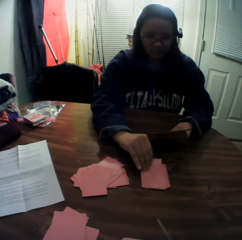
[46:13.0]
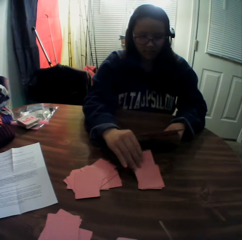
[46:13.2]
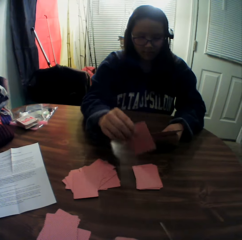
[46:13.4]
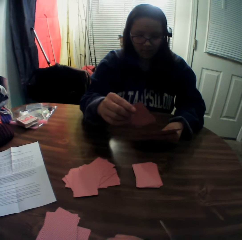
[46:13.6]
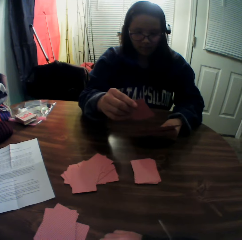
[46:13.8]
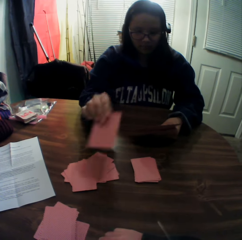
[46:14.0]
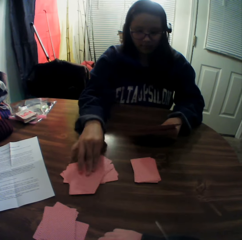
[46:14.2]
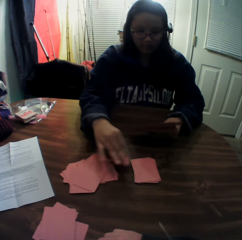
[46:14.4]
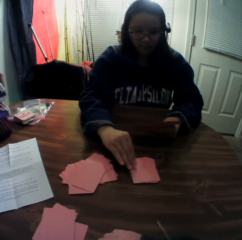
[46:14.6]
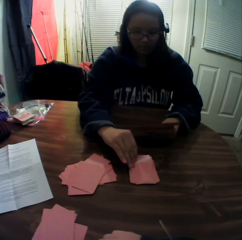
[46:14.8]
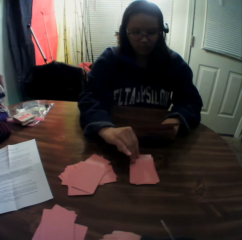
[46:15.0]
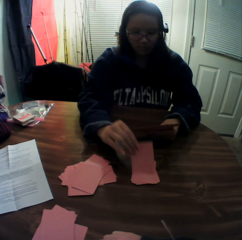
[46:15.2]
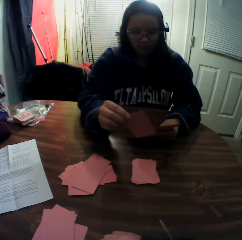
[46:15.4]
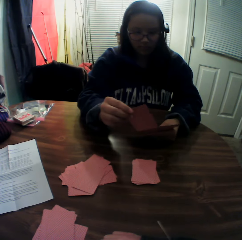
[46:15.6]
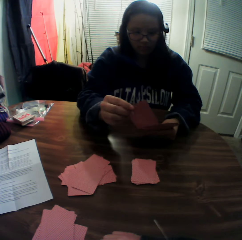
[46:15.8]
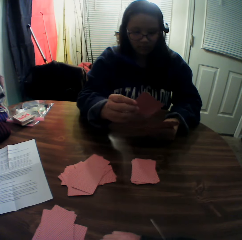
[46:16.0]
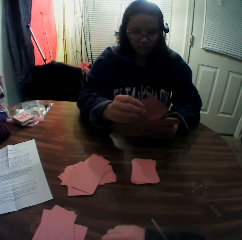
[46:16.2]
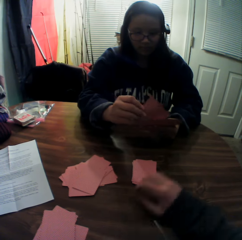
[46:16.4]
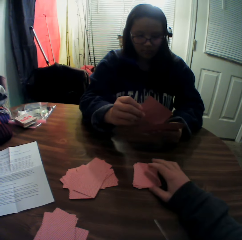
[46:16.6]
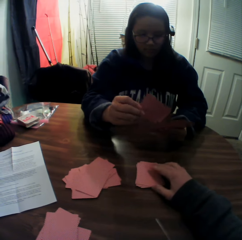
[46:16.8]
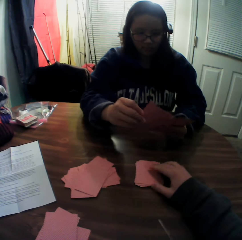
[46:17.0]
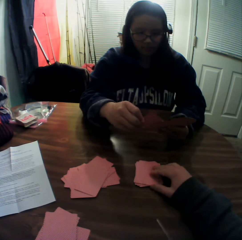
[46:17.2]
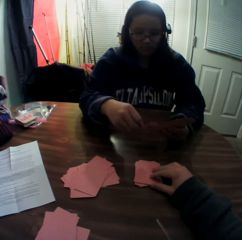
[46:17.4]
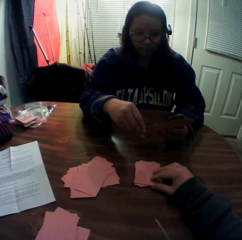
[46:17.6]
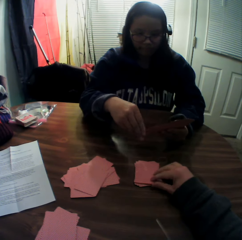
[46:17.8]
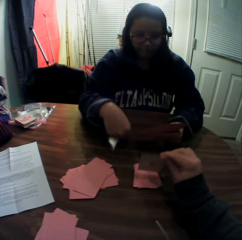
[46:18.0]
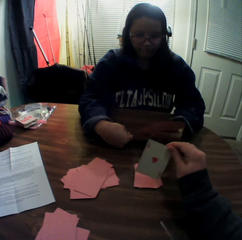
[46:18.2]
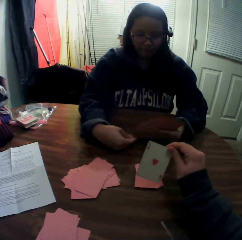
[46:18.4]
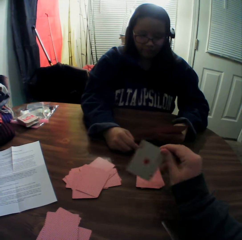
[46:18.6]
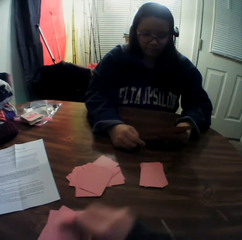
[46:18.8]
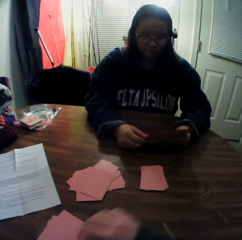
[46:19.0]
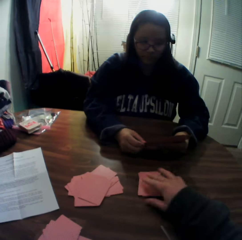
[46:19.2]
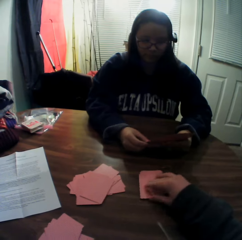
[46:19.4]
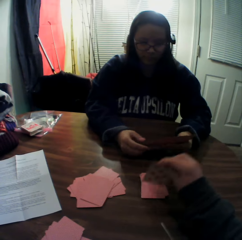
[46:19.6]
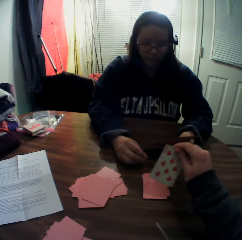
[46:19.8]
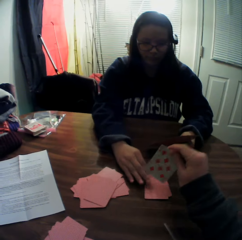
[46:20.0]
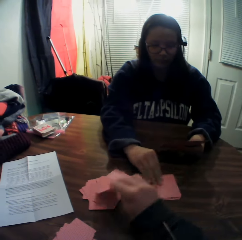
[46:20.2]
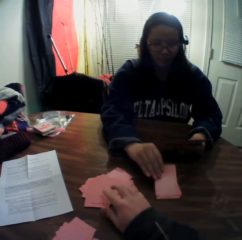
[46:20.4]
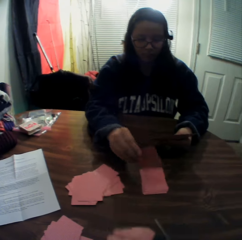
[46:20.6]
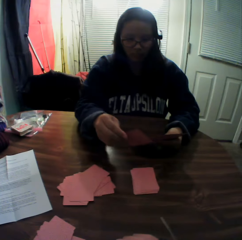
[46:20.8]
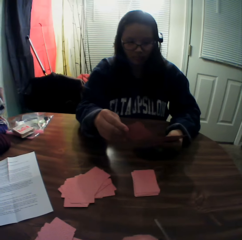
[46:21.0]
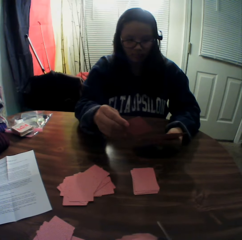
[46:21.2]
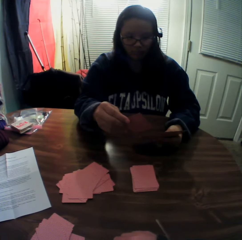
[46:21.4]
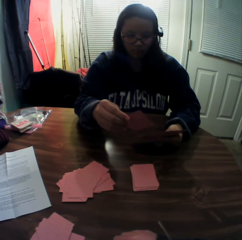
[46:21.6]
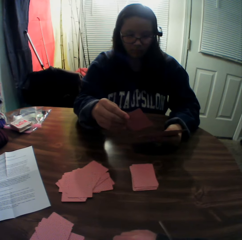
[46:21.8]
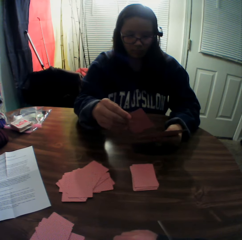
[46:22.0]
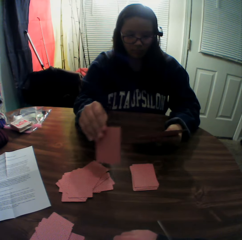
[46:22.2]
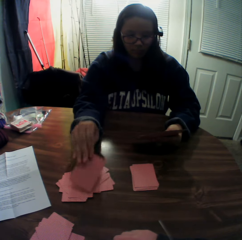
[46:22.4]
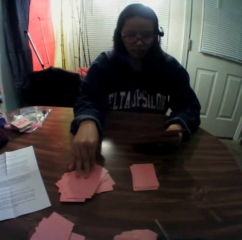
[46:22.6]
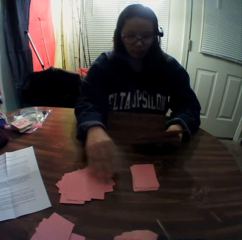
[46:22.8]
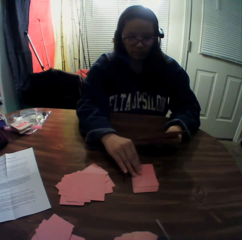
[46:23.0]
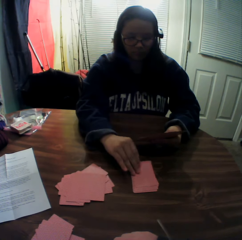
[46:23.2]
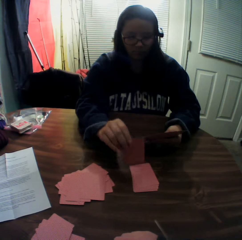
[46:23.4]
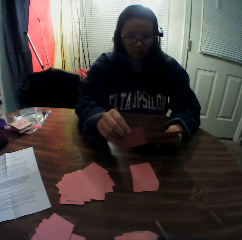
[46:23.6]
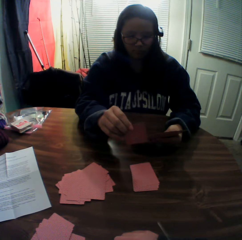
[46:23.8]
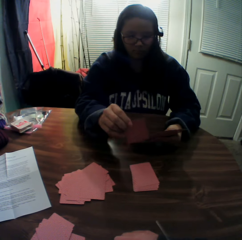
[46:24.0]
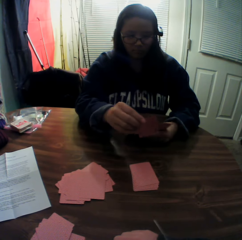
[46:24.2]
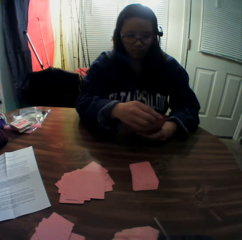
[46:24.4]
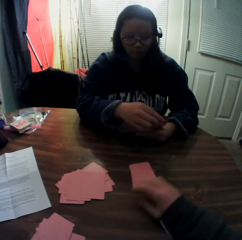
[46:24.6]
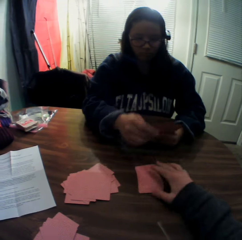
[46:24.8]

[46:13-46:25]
The camera wearer drops the card onto the table. A woman picks a card from the stack of cards on the table with her right hand. The woman looks at the card. The woman places the card onto the table. The woman picks a card from the stack of cards on the table with her right hand. The woman looks at the card. The woman passes the card to her left hand. The woman holds the card. The camera wearer picks a card from the stack of cards on the table with his right hand. He looks at the card. He drops the card onto the table. He picks a card from the stack of cards on the table with his right hand. He looks at the card. He drops the card onto the table. The woman picks a card from the stack of cards on the table with her right hand. The woman looks at the card. The woman places the card onto the table. The woman picks a card from the stack of cards on the table with her right hand. The woman looks at the card. The woman places the card onto the table. The woman holds the card.

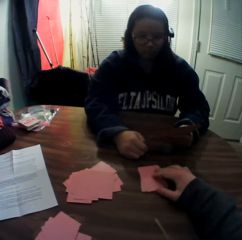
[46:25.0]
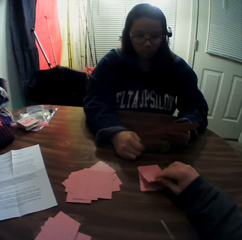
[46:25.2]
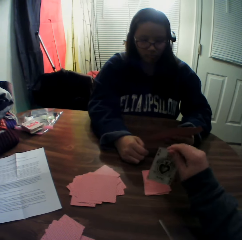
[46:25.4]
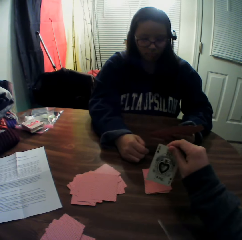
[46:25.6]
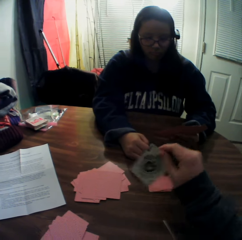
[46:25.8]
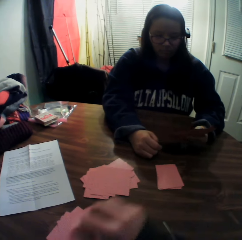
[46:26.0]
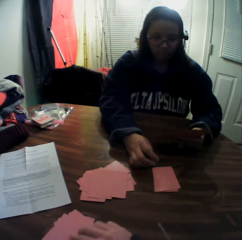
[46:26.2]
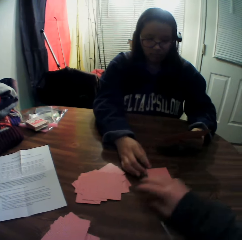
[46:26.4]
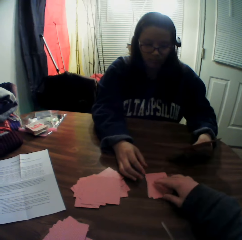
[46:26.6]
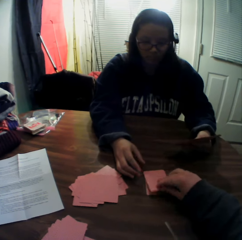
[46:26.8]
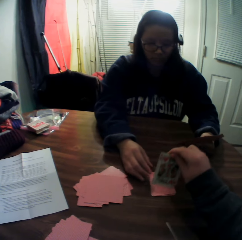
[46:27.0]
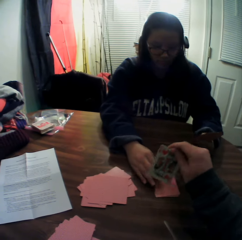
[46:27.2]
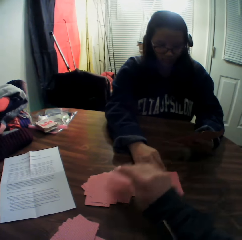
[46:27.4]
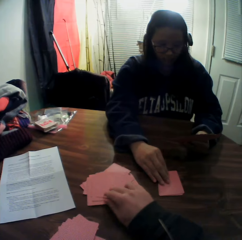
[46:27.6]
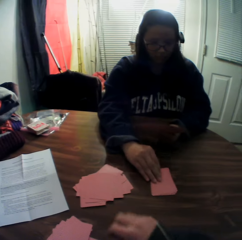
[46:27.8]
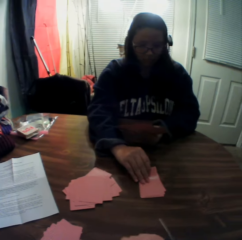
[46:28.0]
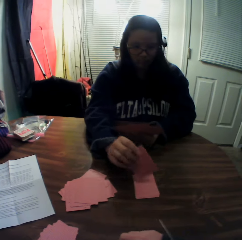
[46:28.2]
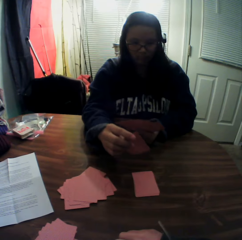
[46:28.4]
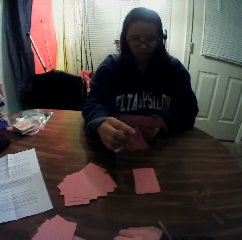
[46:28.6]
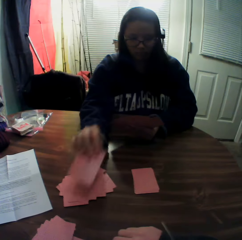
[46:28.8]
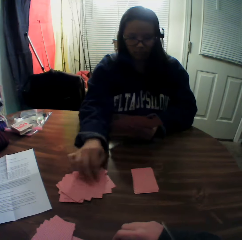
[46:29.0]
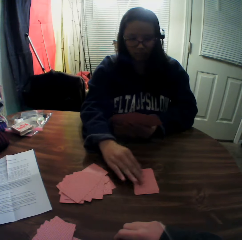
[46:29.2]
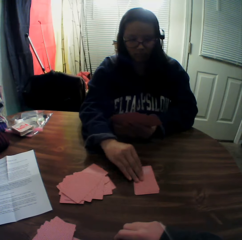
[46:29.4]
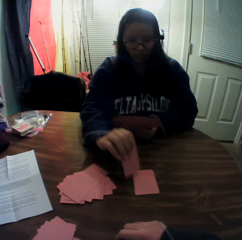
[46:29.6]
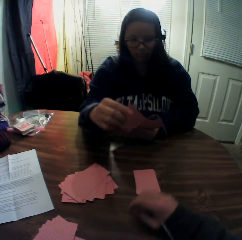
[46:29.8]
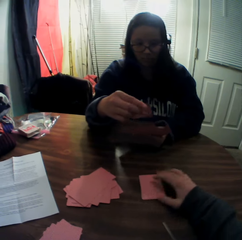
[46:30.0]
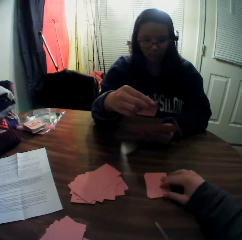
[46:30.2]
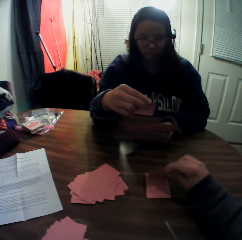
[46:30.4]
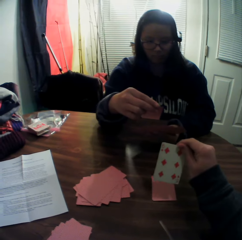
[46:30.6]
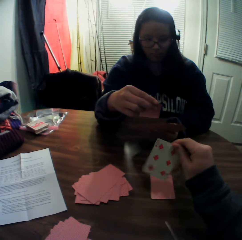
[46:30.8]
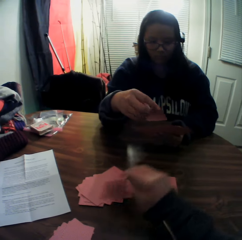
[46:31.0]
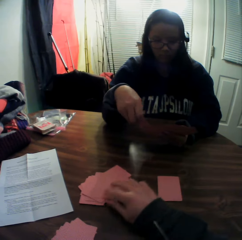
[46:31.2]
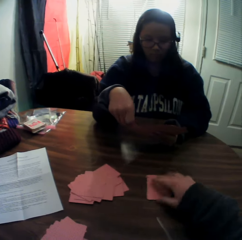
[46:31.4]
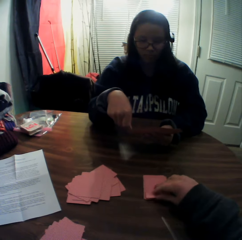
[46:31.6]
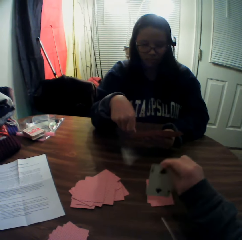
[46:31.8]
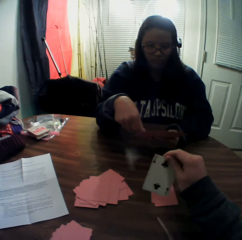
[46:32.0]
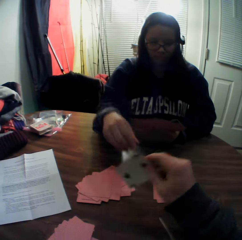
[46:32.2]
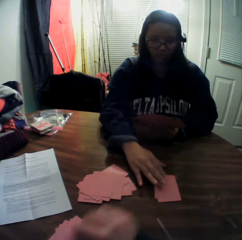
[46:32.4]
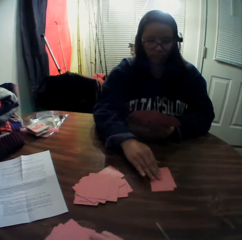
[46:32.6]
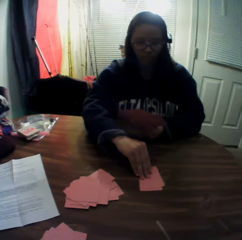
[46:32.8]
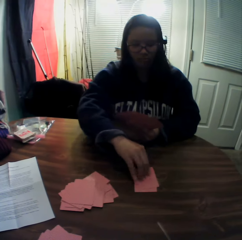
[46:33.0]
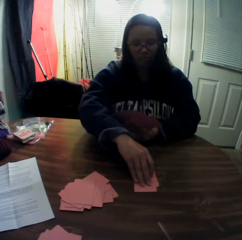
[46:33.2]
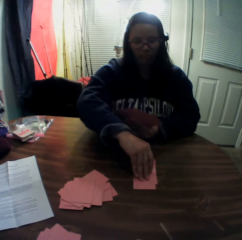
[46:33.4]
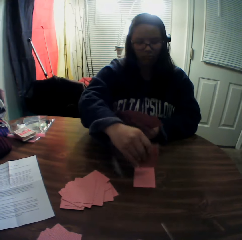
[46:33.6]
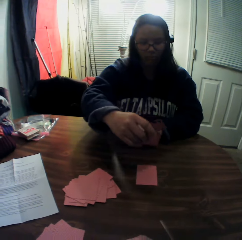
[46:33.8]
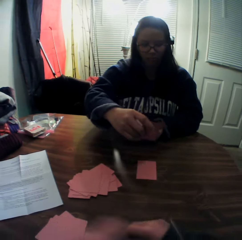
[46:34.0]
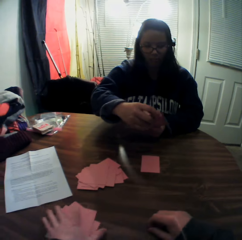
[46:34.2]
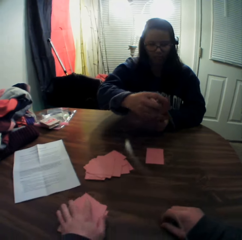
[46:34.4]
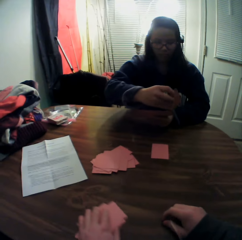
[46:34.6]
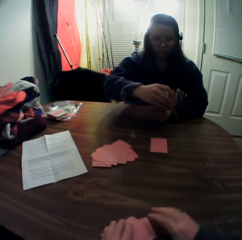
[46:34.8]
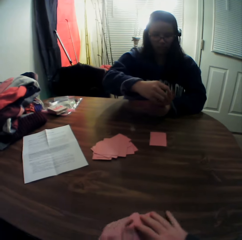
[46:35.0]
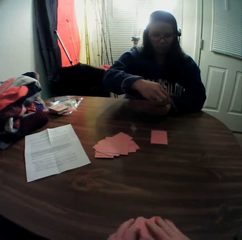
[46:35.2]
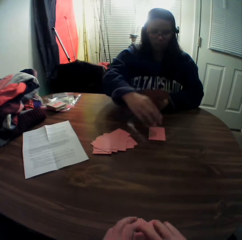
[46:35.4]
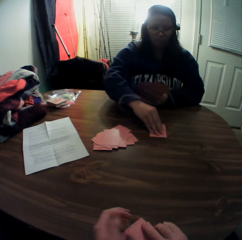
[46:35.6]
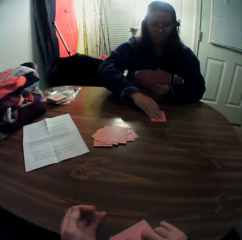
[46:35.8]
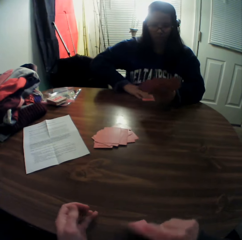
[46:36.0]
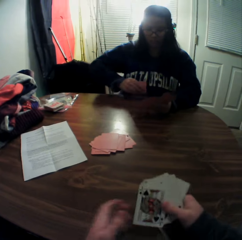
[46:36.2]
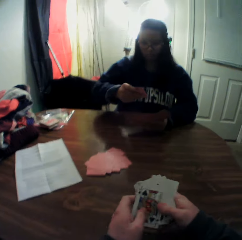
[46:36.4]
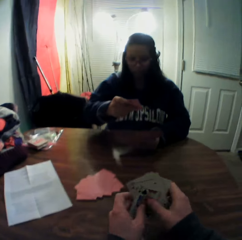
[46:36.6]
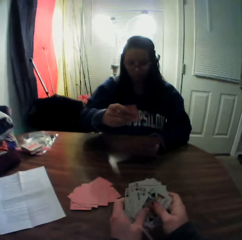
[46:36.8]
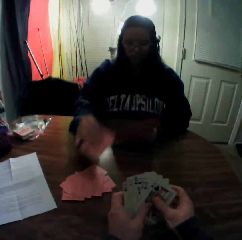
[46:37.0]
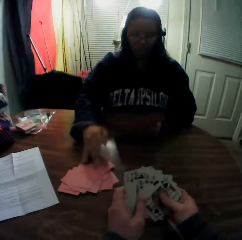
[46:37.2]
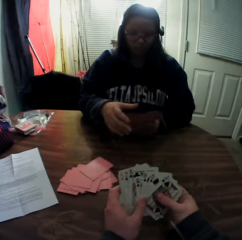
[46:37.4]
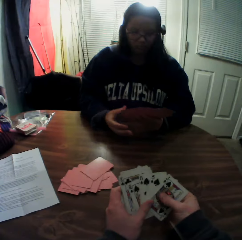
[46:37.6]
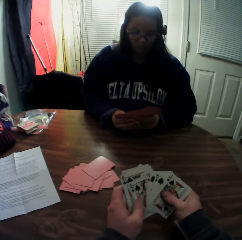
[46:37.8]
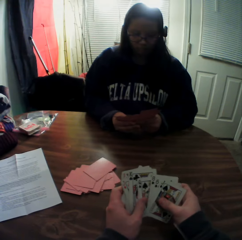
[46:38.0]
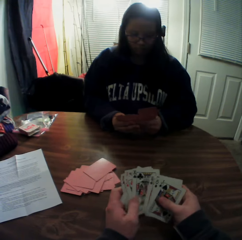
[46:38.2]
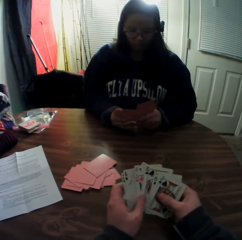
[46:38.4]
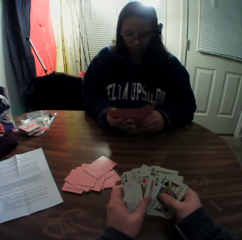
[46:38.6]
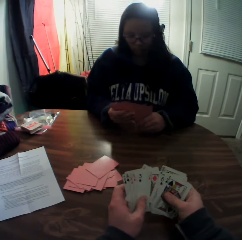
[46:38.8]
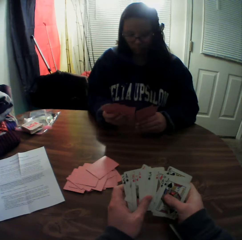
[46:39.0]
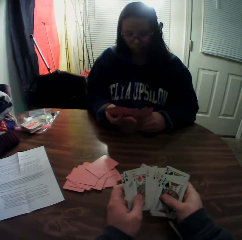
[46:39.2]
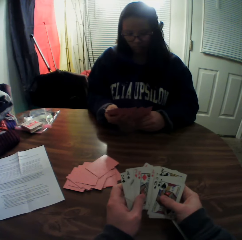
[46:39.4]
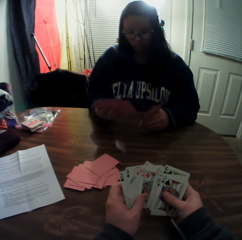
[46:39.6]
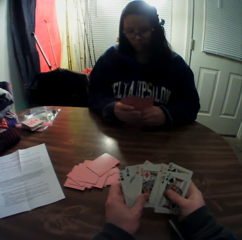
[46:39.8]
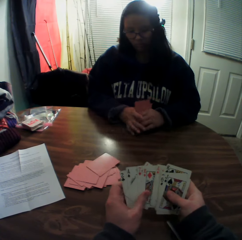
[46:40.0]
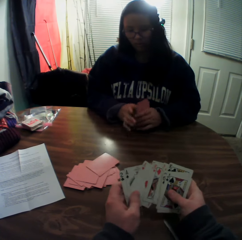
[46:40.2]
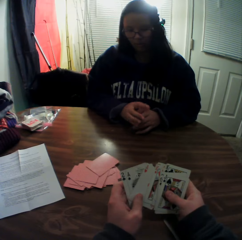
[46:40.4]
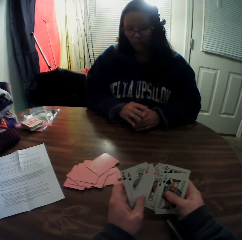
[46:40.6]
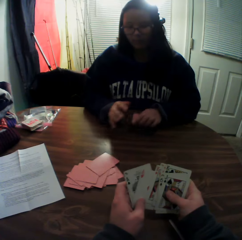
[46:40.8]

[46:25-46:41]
The camera wearer picks a card from the stack of cards on the table with his right hand. He looks at the card. He drops the card onto the table. He picks a card from the stack of cards on the table with his right hand. He looks at the card. He drops the card onto the table. A woman picks a card from the stack of cards on the table with her right hand. The woman looks at the card. The woman places the card onto the table. The woman picks a card from the stack of cards on the table with her right hand. The woman looks at the card. The woman holds the card. The camera wearer picks a card from the stack of cards on the table with his right hand. He looks at the card. He drops the card onto the table. He picks a card from the stack of cards on the table with his right hand. The woman passes the card to her left hand. The camera wearer looks at the card. He drops the card onto the table. The woman picks a card from the stack of cards on the table with her right hand. The woman looks at the card. The camera wearer picks the stack of cards on the table with his right hand. He slides playing cards on the table. The woman holds the card. The camera wearer packs the stack of cards on the table with both hands. The woman picks a card from the stack of cards on the table with her right hand. The woman slides a playing card on the table. The camera wearer holds the playing cards. The woman passes the card to her left hand. The woman puts the card on the table. The camera wearer flips through the stack of cards in his hands. The woman flips through the stack of cards in her hands.
